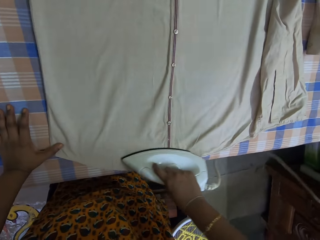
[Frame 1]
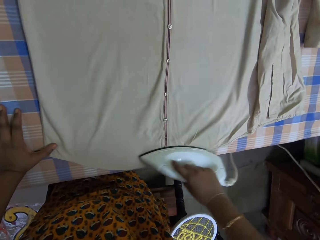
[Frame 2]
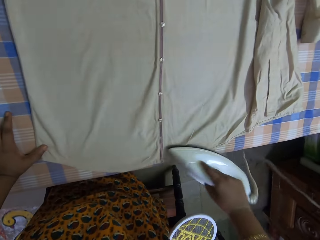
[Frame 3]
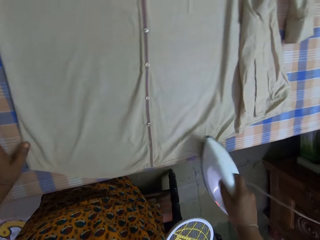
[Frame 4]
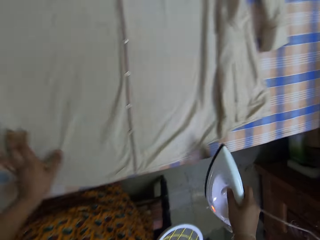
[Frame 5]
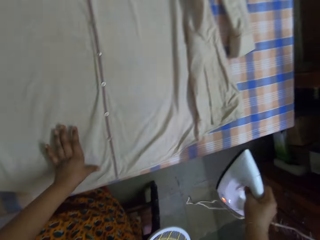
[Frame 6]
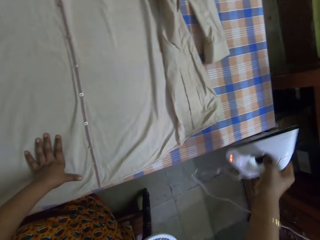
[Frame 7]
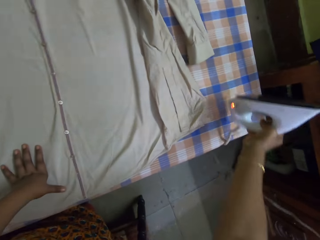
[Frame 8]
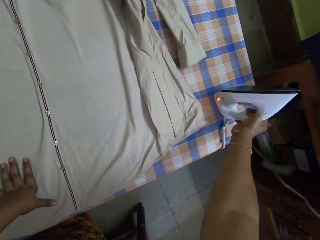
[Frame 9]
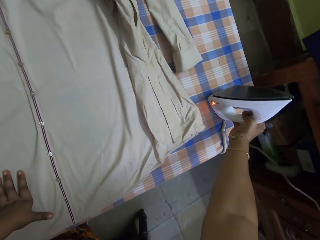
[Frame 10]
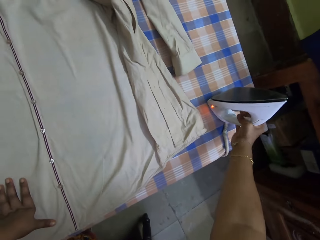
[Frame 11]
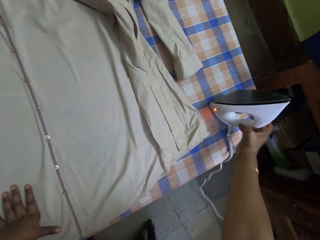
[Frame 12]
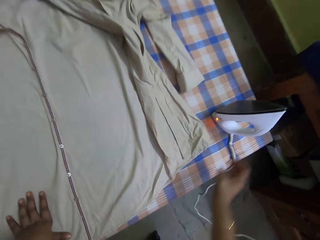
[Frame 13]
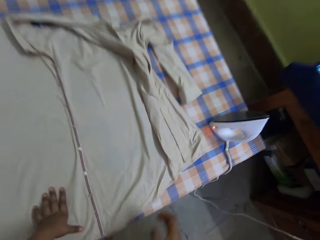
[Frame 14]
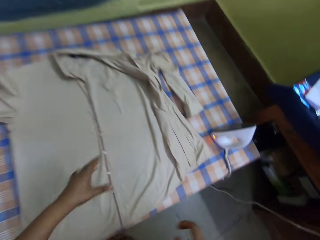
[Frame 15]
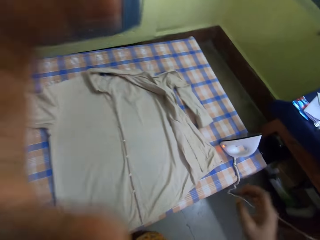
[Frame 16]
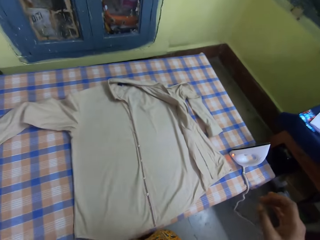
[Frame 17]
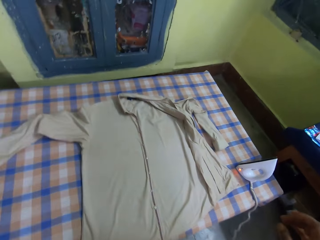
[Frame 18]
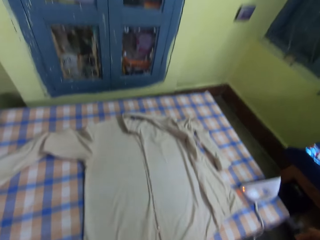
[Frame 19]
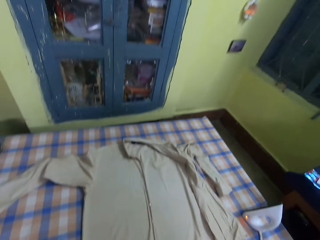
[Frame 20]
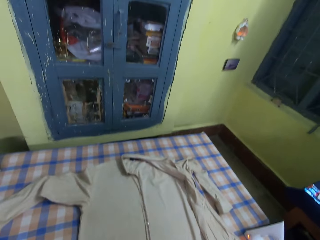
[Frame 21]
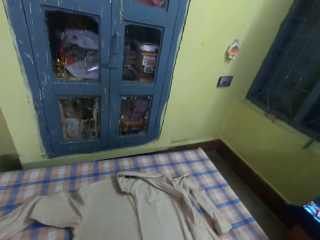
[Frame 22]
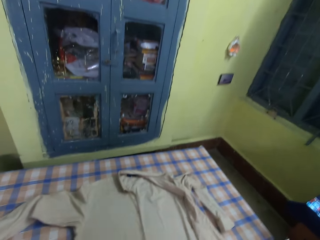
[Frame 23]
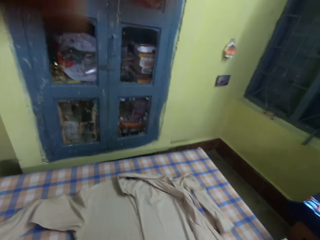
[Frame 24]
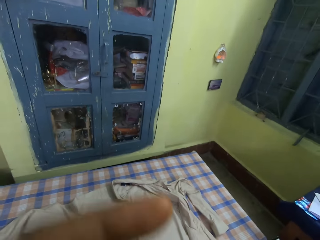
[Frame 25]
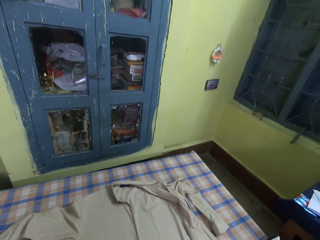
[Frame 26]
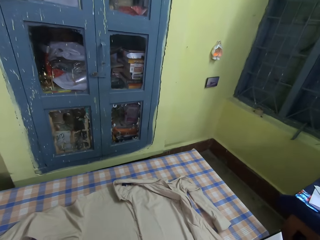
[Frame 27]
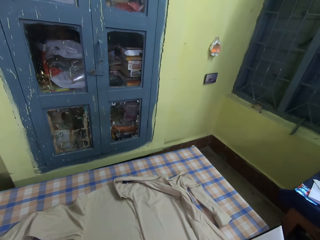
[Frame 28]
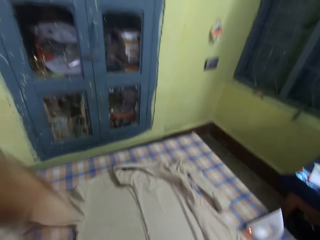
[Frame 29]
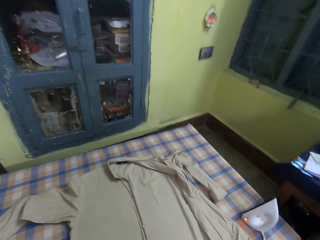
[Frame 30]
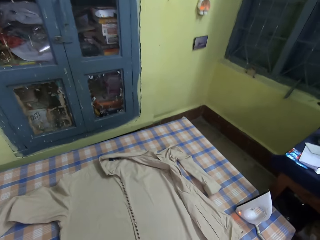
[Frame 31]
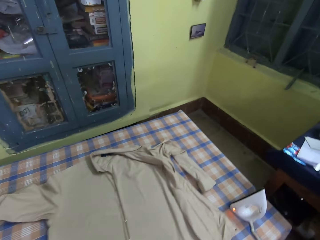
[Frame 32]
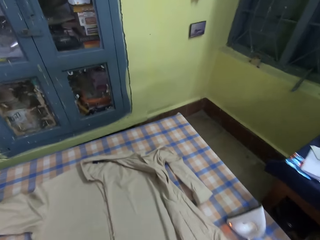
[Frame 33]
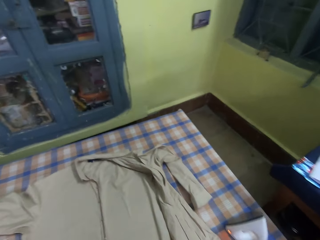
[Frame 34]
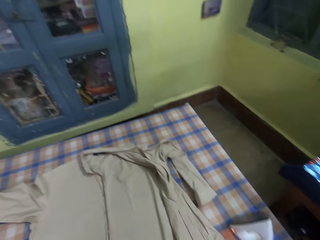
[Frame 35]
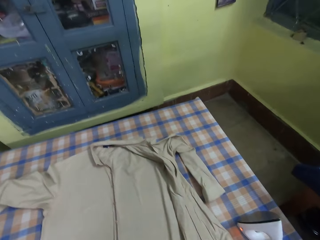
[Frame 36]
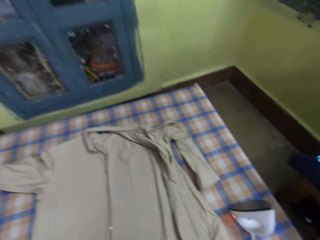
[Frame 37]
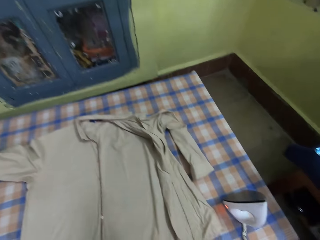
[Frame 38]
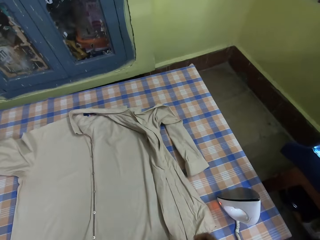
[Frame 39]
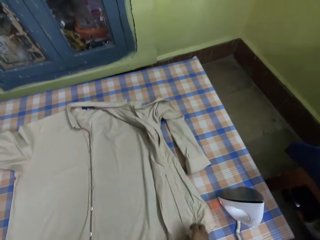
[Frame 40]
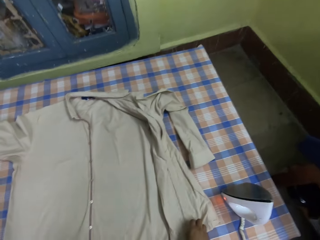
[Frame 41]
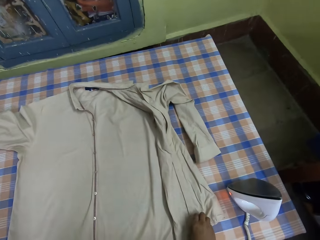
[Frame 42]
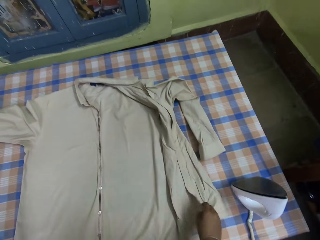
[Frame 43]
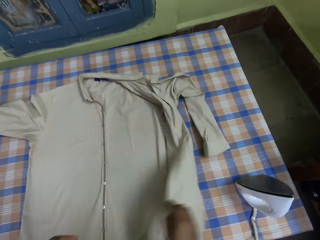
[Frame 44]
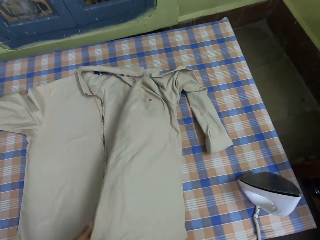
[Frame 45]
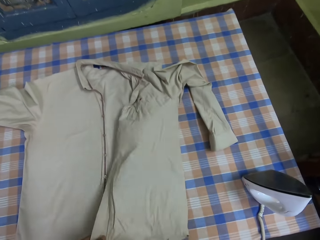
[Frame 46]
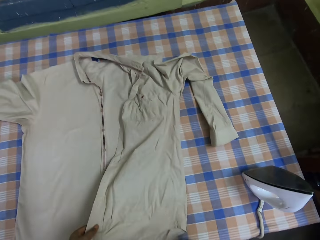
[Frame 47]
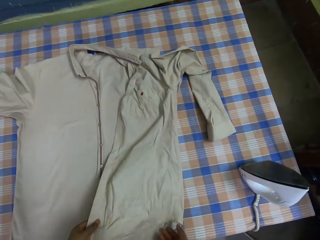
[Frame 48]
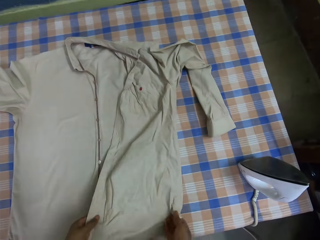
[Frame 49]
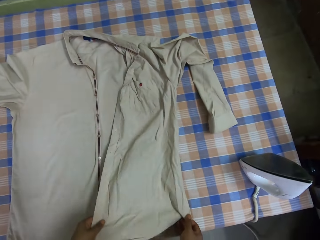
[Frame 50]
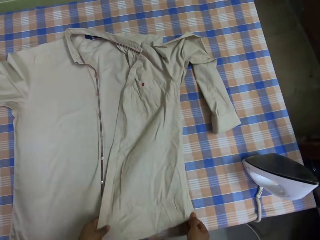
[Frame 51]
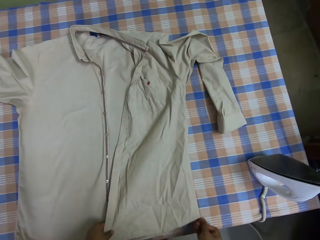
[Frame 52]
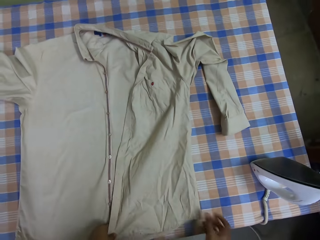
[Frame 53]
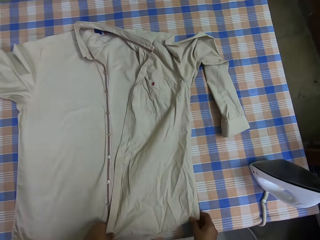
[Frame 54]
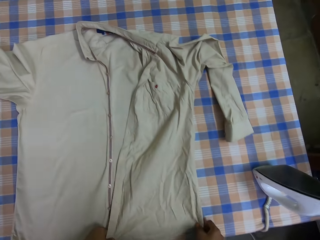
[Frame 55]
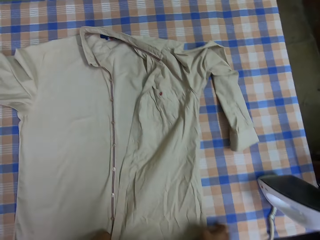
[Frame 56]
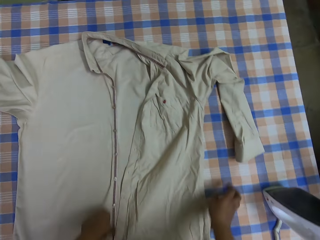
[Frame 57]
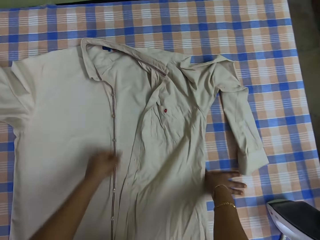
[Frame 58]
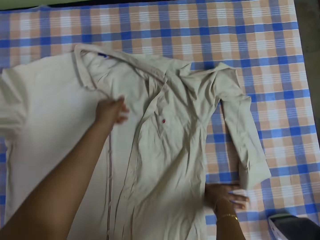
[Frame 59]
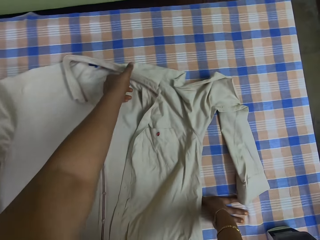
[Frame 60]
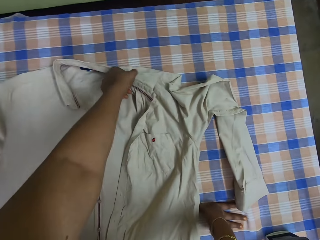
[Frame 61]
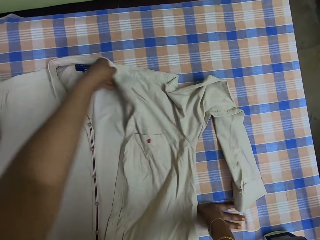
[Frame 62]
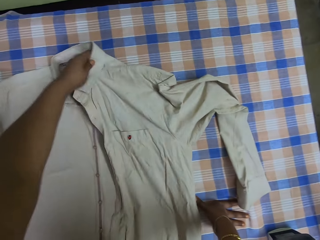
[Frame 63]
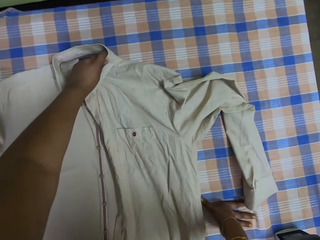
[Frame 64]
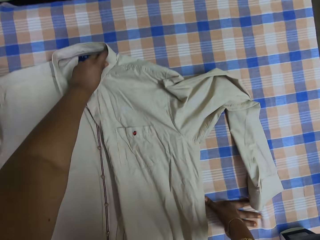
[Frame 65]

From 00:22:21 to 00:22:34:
The camera wearer puts the iron box on the ironing table. They look around. They touch the shirt on top of the table. They adjust the cloth.

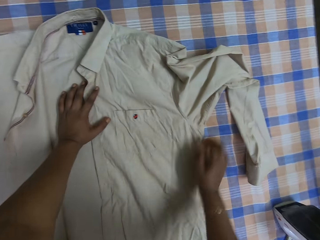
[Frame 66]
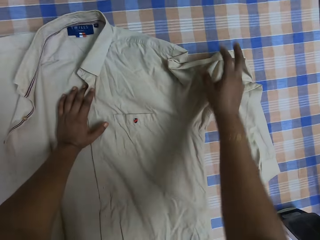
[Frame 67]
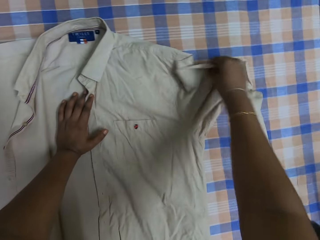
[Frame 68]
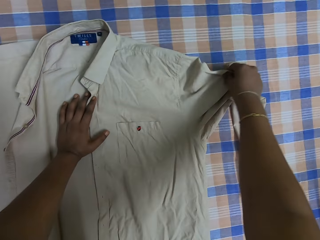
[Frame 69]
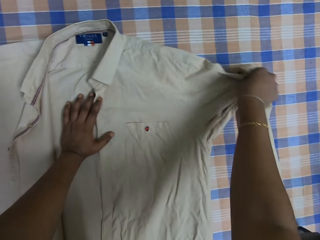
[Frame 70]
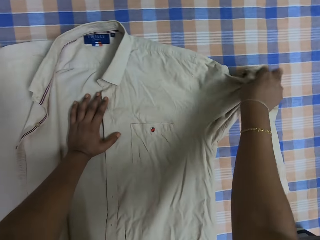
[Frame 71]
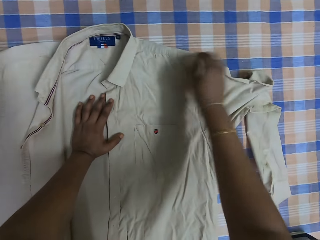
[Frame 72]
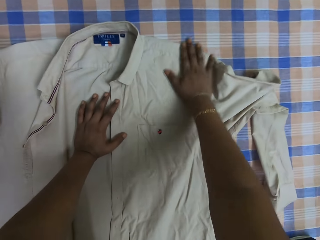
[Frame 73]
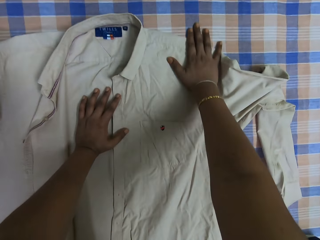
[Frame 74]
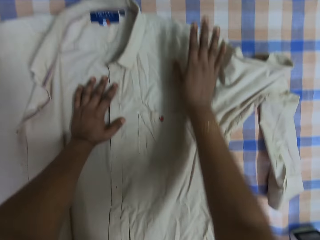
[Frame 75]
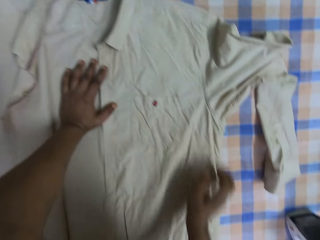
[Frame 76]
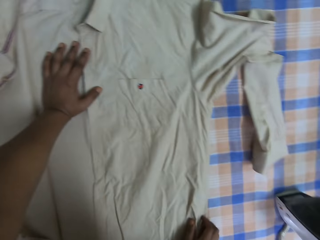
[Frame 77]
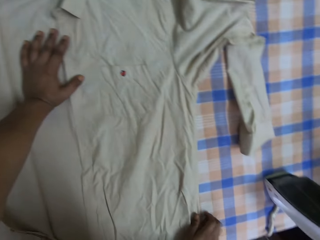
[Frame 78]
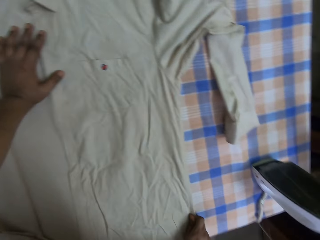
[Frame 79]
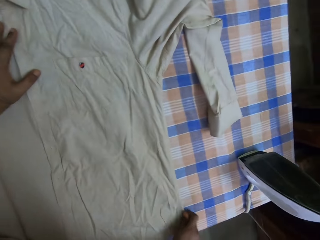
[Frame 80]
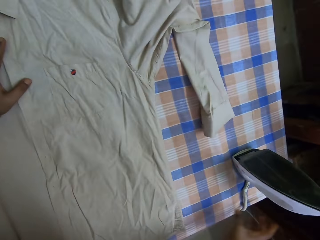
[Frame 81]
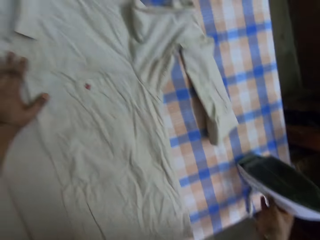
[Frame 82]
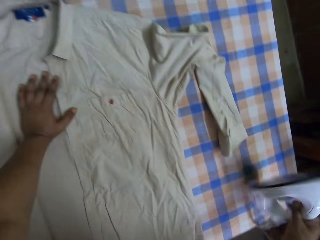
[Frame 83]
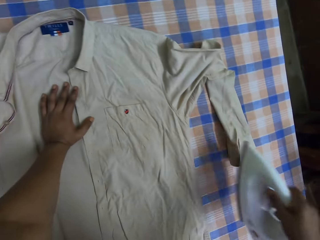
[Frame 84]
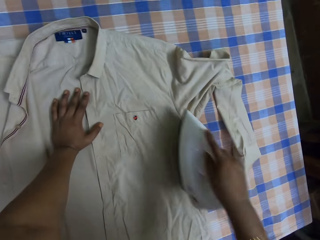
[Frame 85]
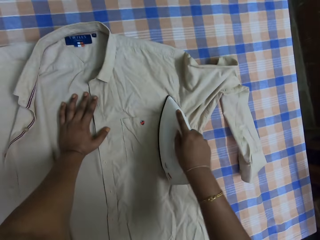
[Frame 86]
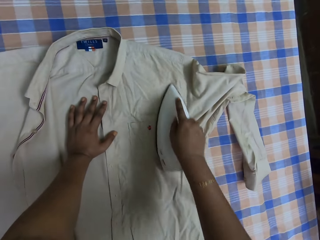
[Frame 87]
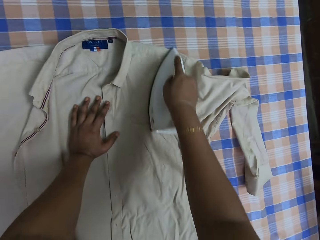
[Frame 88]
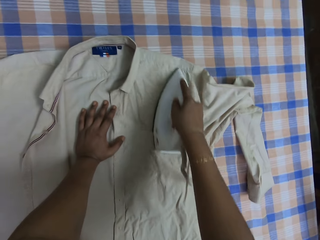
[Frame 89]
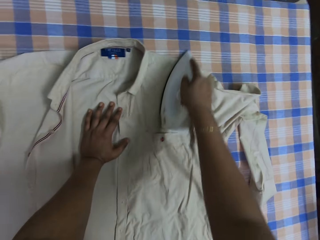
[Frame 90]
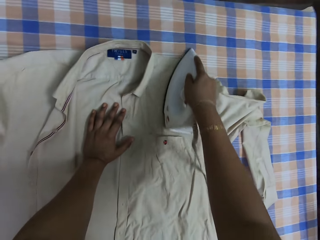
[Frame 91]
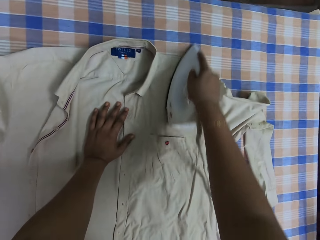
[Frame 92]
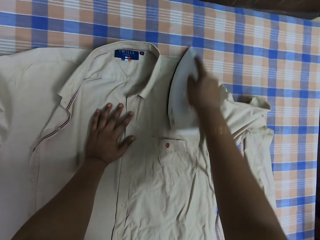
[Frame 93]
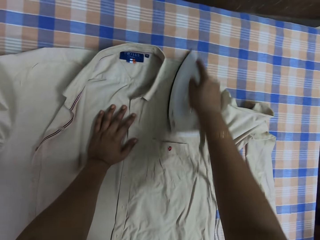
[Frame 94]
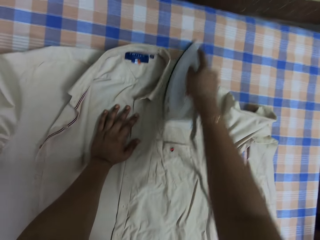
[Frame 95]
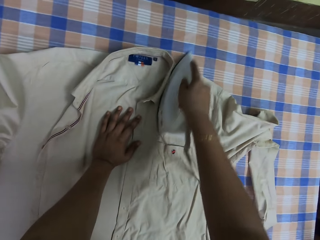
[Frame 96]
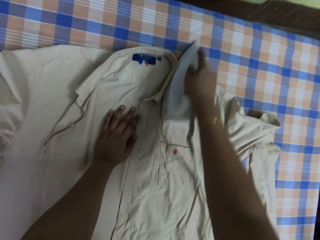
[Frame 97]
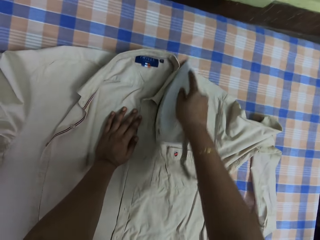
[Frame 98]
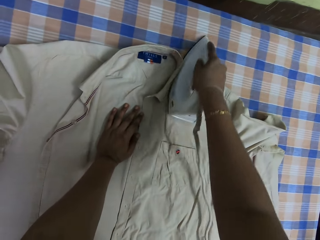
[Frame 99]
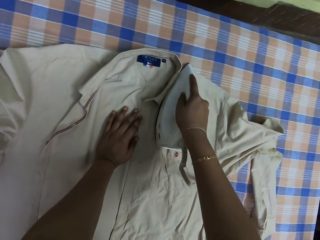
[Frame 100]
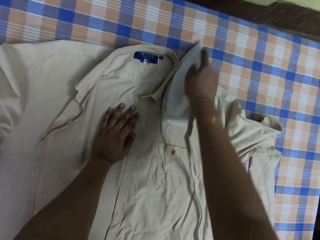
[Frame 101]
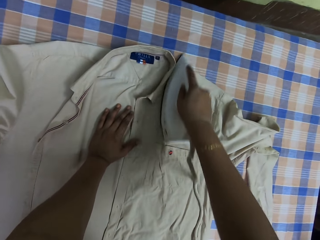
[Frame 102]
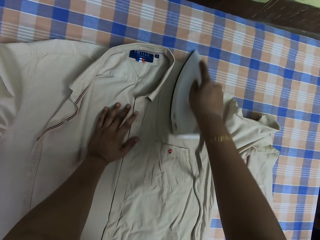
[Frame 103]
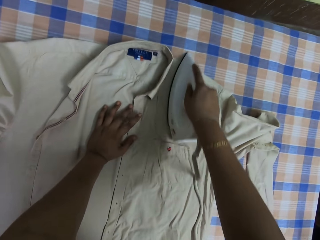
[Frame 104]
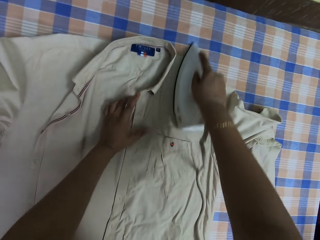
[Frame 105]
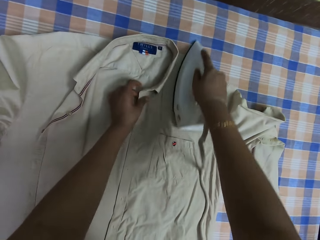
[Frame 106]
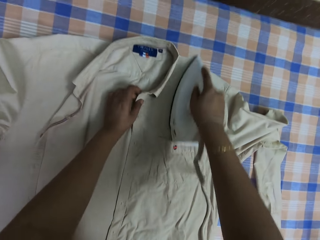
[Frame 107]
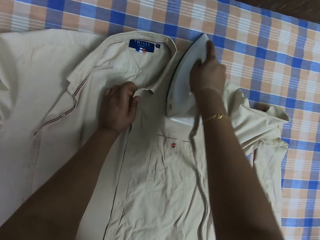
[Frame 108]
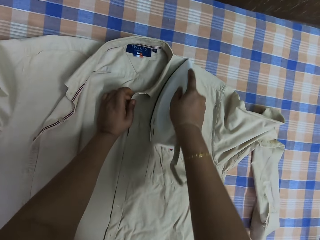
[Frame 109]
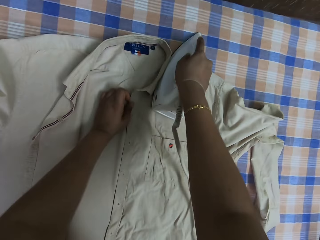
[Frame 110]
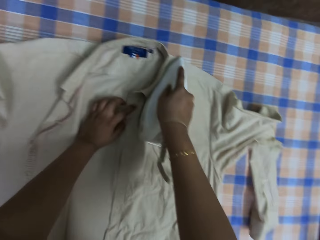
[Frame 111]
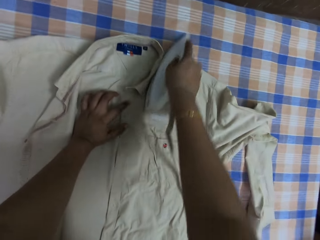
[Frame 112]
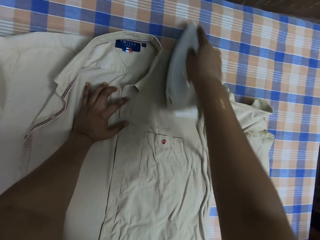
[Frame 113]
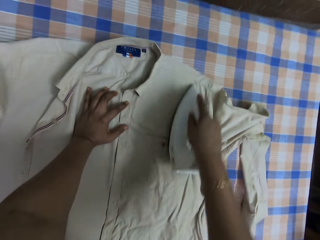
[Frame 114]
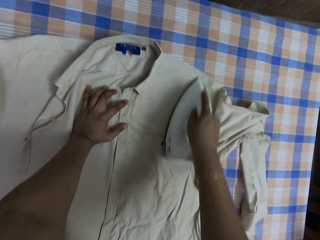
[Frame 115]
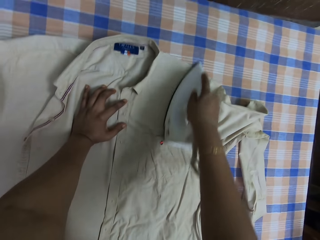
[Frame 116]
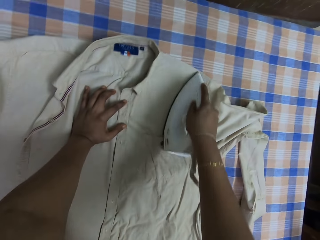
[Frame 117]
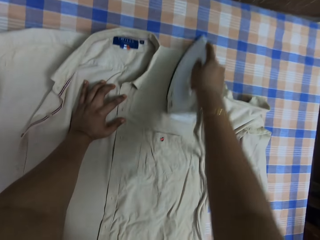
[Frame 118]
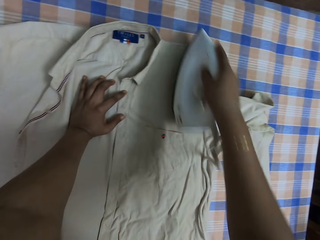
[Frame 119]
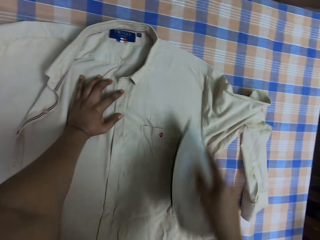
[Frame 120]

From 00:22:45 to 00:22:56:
The camera wearer adjusts a shirt on a table. They pick up an iron box or ironer. They iron the shirt with the ironer.
